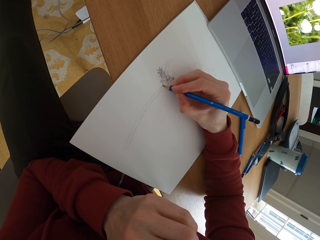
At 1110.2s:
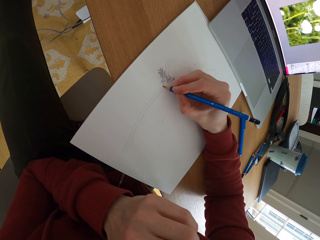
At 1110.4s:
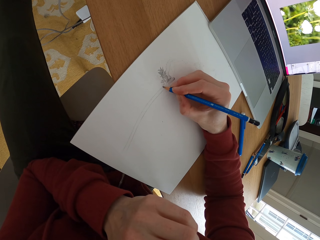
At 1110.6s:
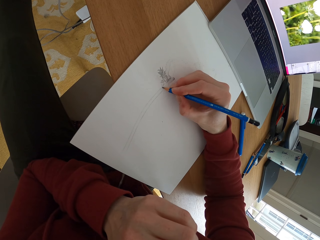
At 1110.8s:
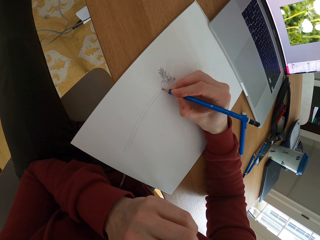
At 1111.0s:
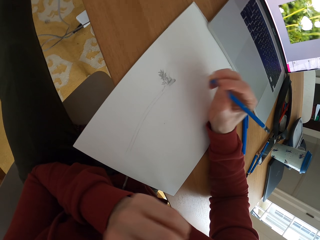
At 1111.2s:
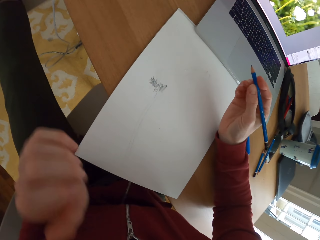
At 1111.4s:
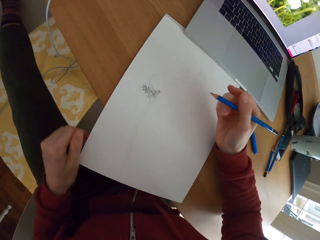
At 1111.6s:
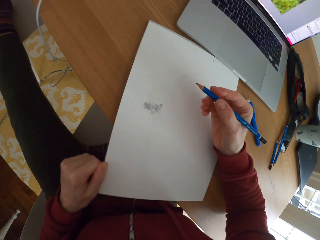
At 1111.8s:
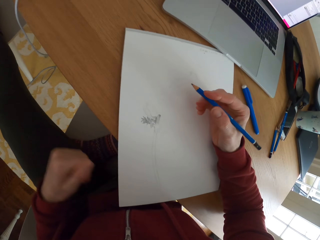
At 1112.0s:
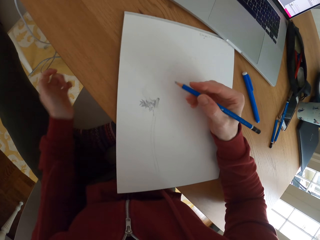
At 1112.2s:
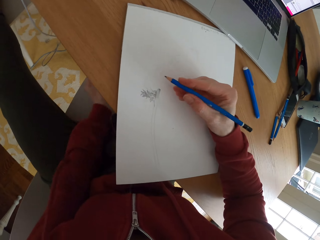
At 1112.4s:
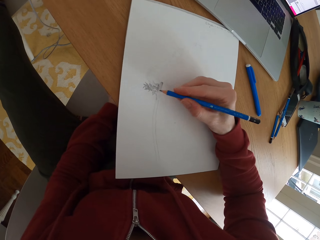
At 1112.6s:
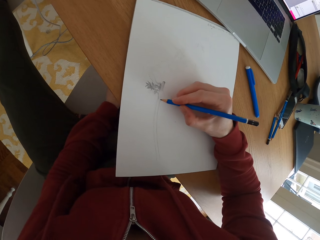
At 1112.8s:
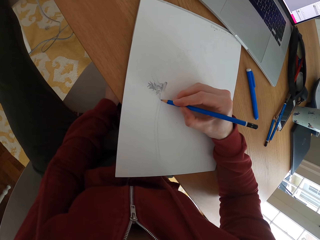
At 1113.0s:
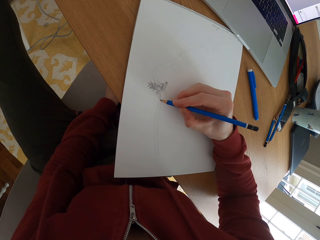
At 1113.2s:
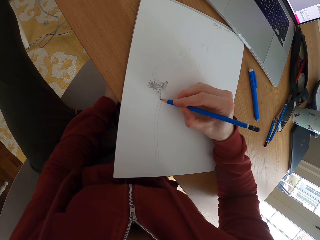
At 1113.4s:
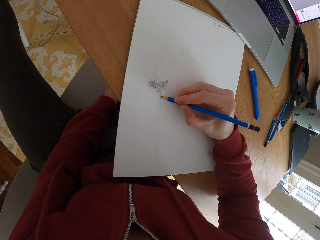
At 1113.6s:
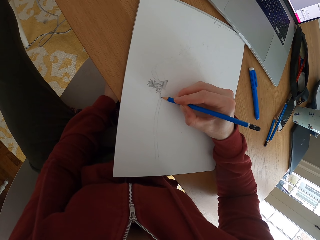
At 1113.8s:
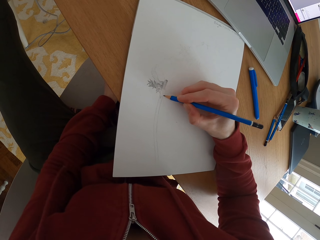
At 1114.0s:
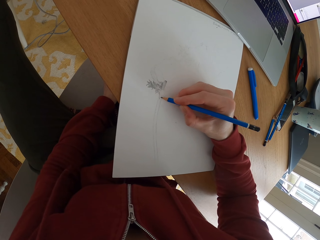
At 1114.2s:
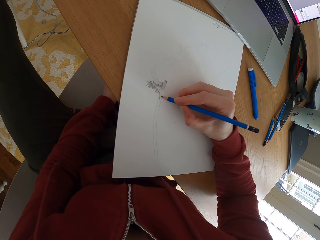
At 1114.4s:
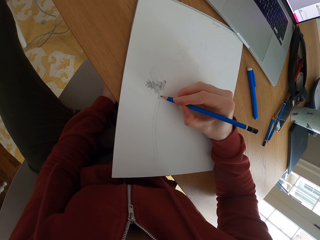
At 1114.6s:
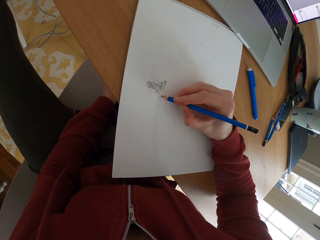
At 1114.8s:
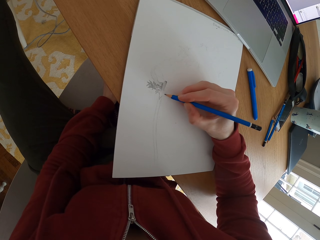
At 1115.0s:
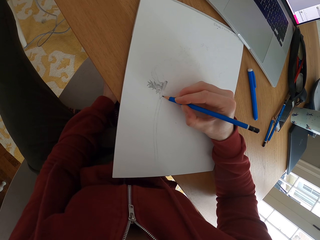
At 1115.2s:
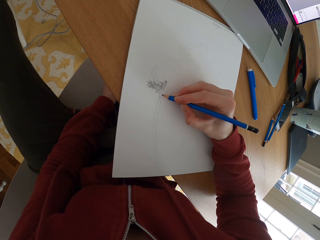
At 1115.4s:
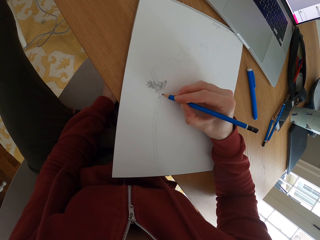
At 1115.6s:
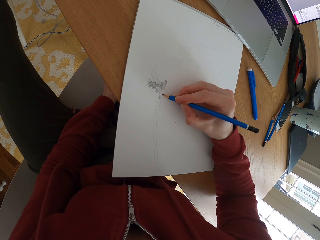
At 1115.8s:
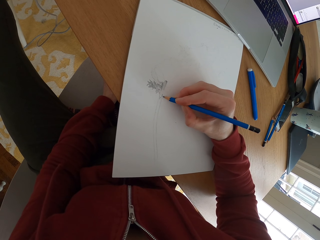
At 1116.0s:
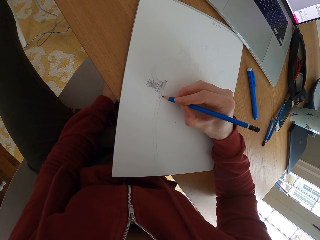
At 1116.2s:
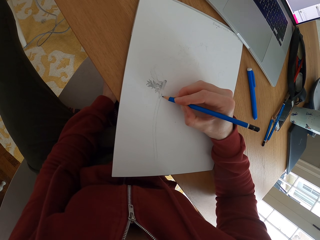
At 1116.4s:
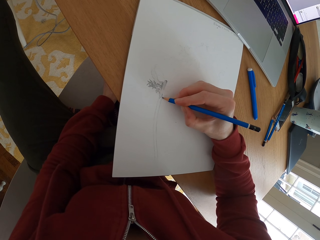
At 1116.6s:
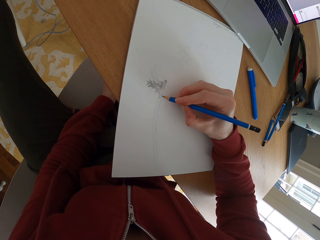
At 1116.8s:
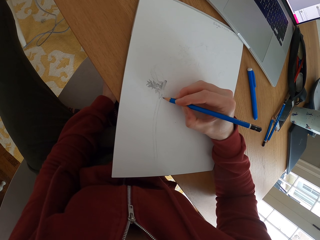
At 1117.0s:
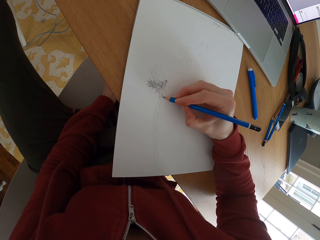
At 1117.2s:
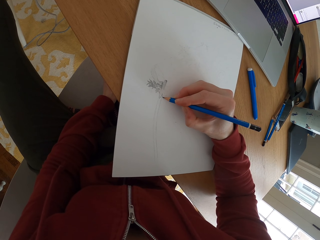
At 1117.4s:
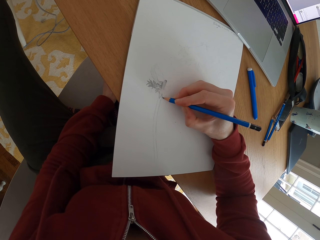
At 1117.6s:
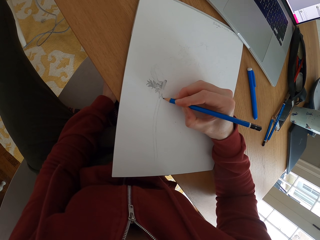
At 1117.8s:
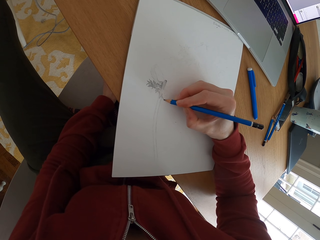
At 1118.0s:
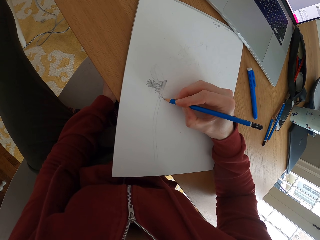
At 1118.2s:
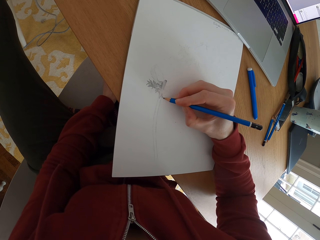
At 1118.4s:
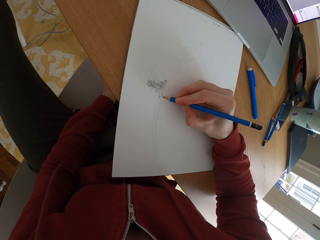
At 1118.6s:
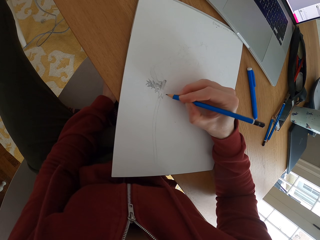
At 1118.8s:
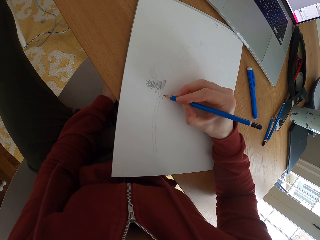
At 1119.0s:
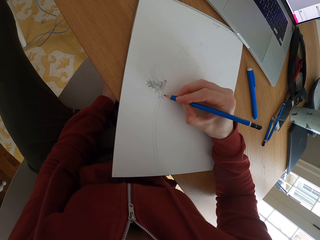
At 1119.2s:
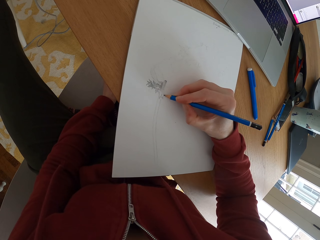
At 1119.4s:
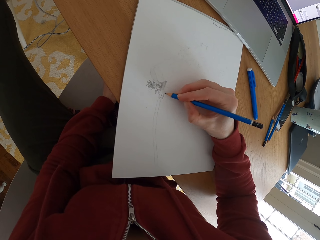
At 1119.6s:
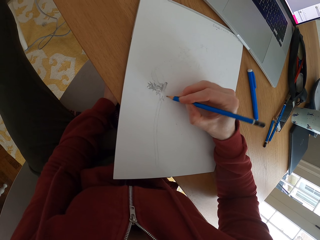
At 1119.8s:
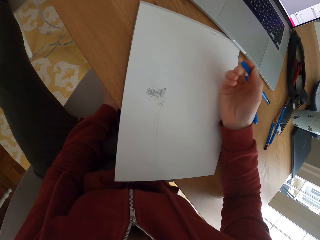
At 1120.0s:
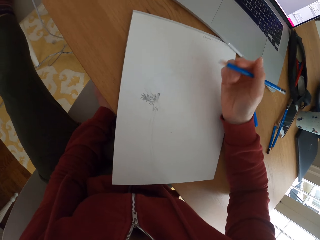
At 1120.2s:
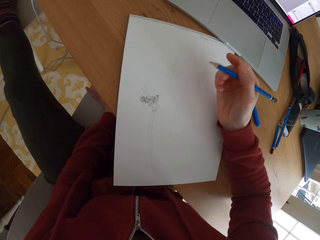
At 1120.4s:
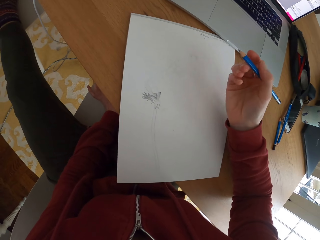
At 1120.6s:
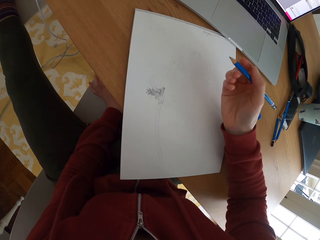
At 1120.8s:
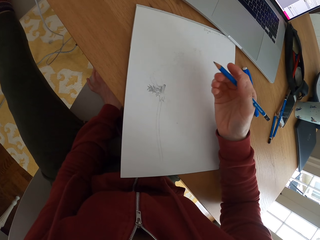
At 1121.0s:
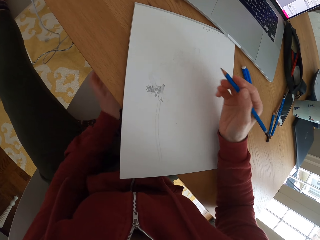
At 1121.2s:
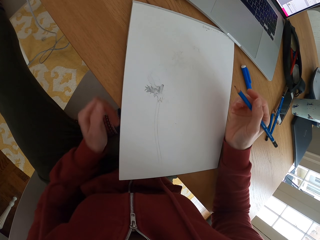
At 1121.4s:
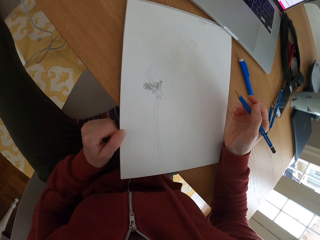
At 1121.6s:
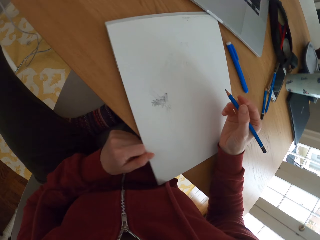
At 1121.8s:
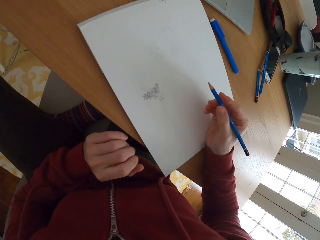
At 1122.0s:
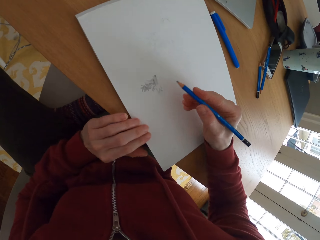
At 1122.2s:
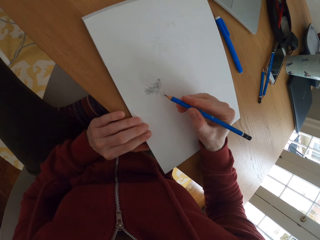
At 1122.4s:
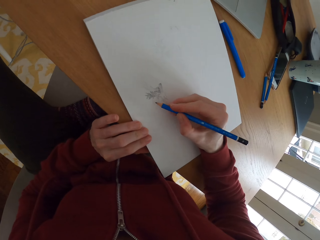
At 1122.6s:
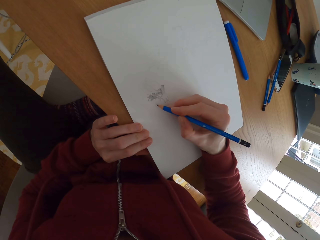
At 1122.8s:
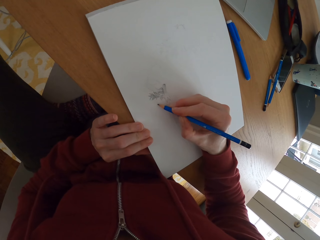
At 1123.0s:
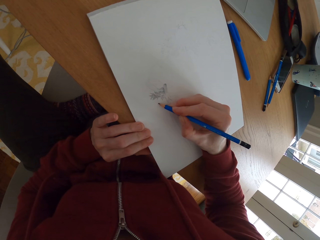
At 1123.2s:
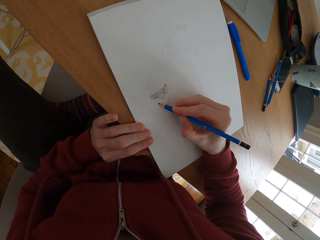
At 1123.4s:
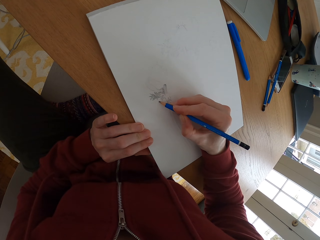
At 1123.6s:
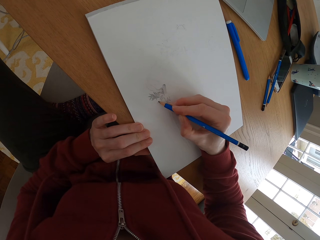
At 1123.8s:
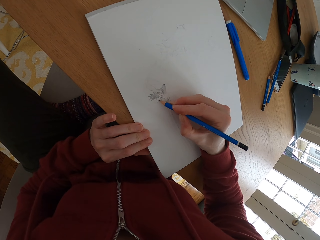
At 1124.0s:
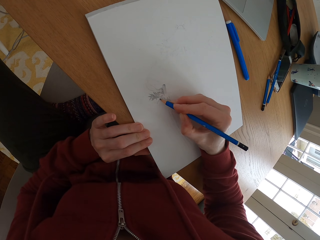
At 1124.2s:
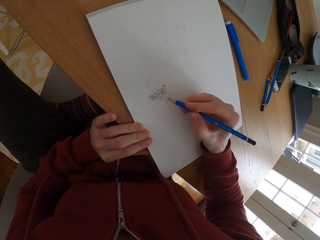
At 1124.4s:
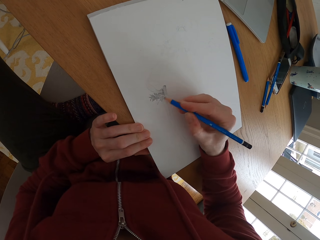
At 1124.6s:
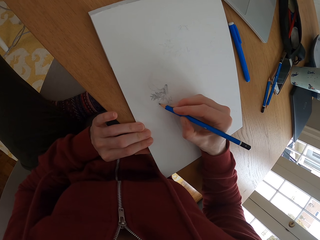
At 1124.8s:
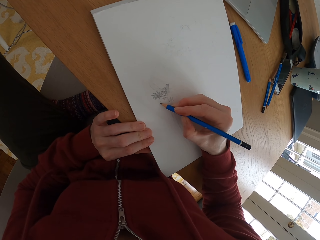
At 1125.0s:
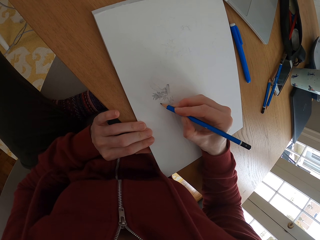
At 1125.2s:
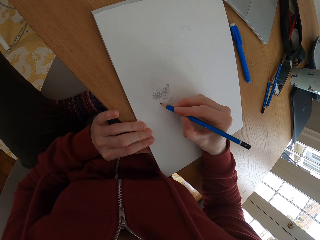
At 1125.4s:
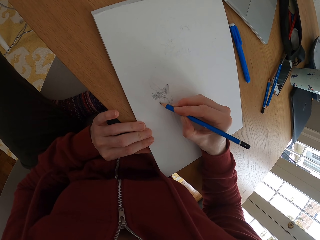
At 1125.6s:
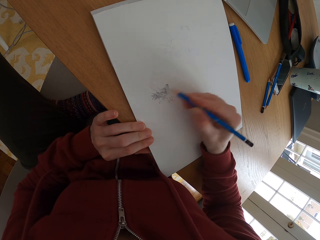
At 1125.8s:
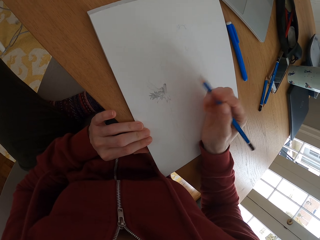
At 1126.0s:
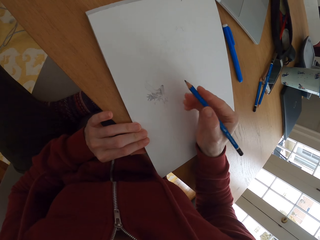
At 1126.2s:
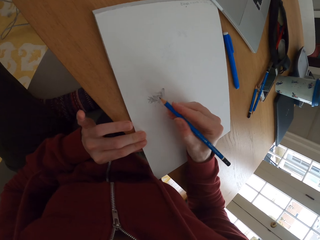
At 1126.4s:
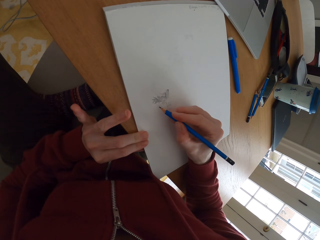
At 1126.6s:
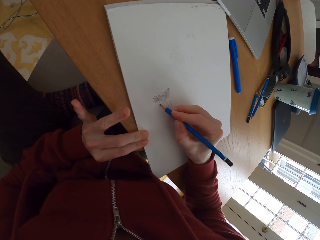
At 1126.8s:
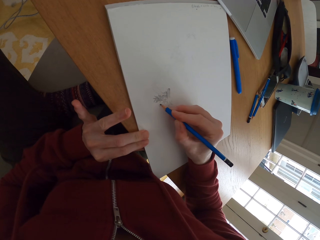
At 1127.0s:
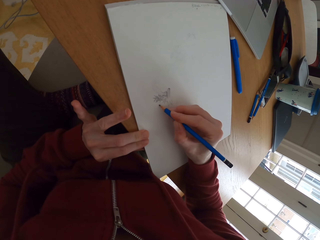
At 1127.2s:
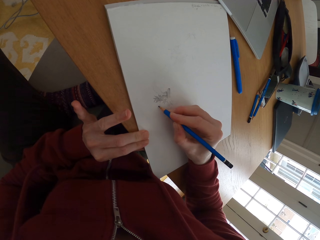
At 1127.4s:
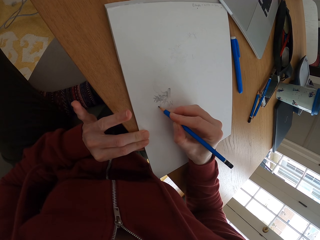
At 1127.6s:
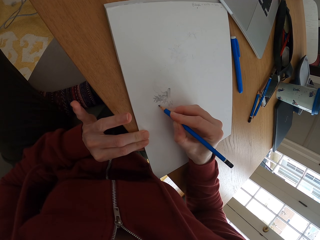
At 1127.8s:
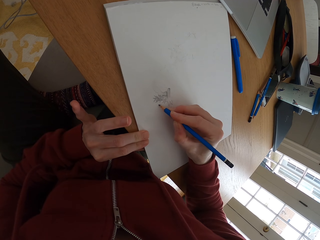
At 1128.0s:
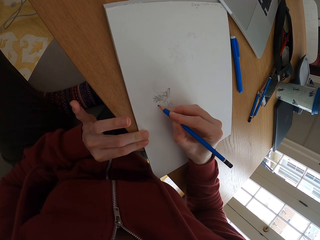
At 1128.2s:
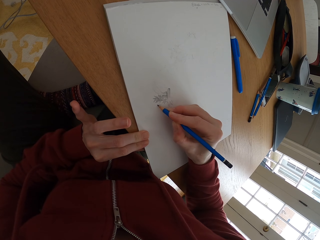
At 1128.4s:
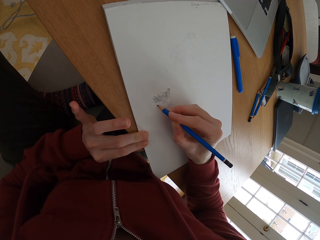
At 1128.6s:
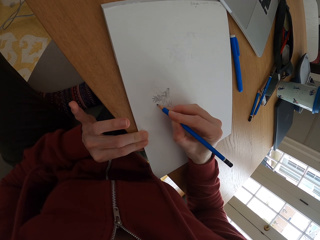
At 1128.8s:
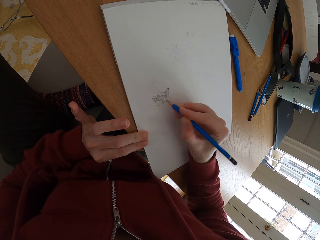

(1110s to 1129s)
The camera wearer turns the drawing paper. They push a piece of paper sideways. They draw on the piece of paper with a pencil. They stare at the drawing paper. They push the piece of paper sideways. They draw on the piece of paper with the pencil.

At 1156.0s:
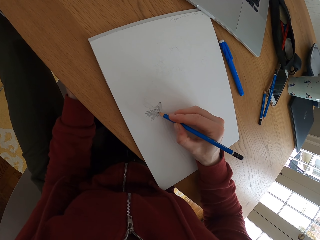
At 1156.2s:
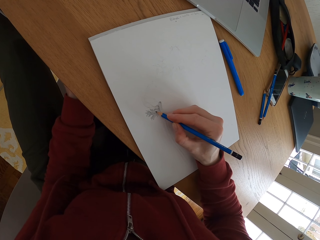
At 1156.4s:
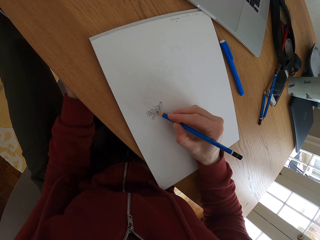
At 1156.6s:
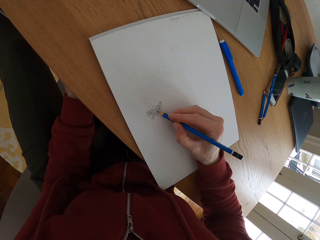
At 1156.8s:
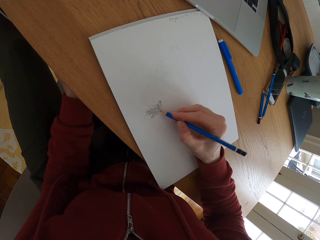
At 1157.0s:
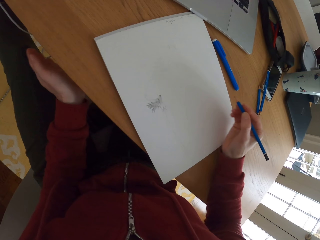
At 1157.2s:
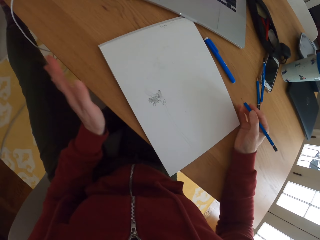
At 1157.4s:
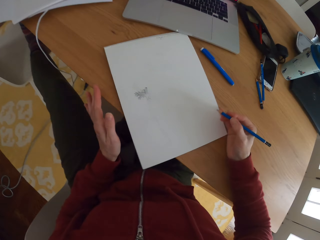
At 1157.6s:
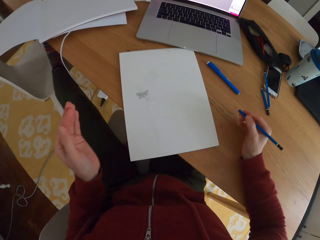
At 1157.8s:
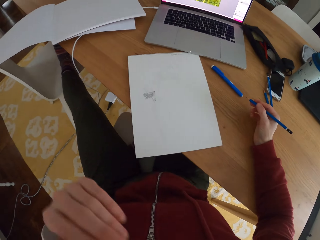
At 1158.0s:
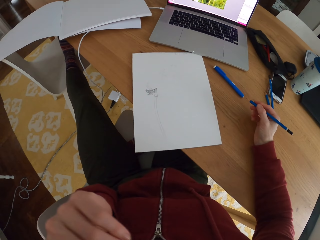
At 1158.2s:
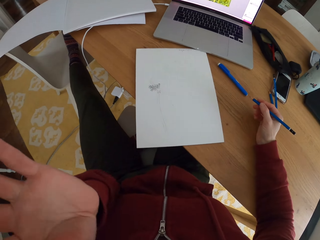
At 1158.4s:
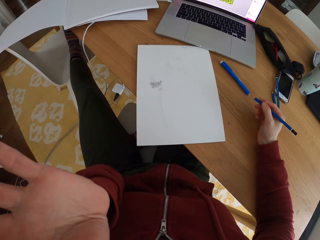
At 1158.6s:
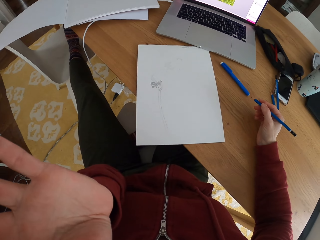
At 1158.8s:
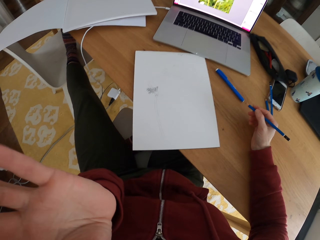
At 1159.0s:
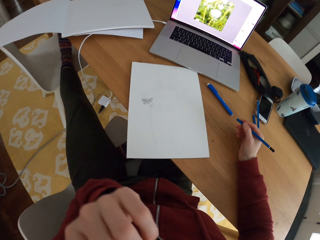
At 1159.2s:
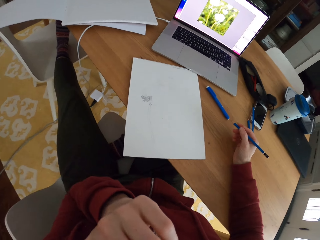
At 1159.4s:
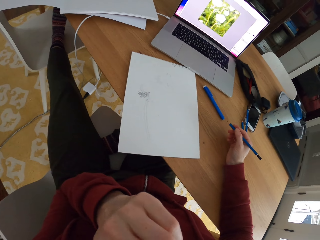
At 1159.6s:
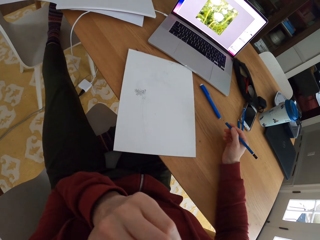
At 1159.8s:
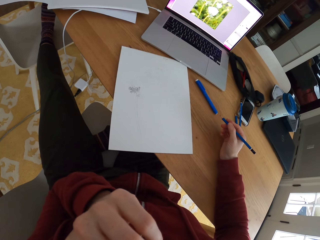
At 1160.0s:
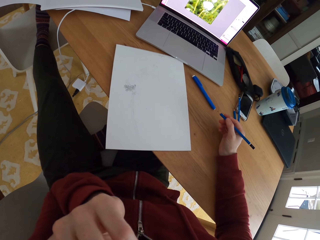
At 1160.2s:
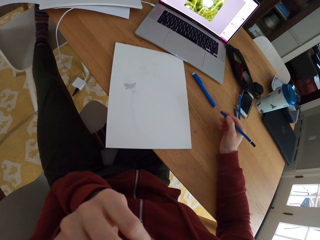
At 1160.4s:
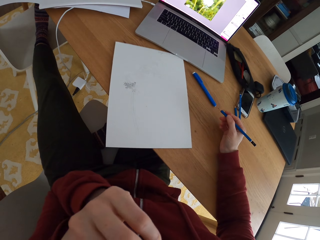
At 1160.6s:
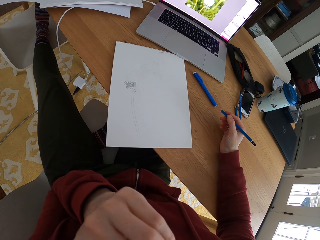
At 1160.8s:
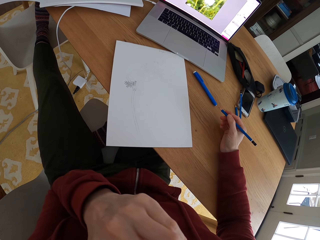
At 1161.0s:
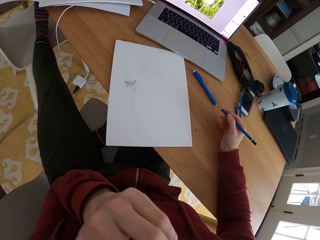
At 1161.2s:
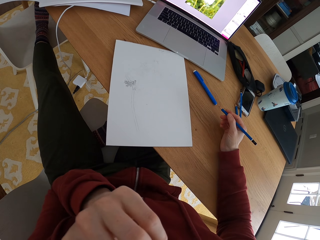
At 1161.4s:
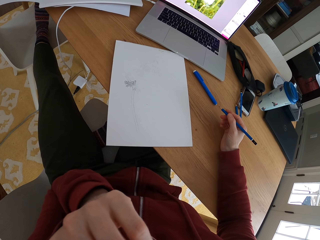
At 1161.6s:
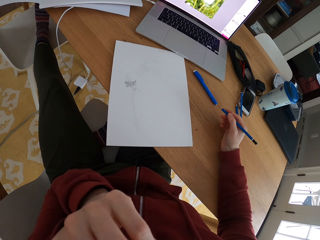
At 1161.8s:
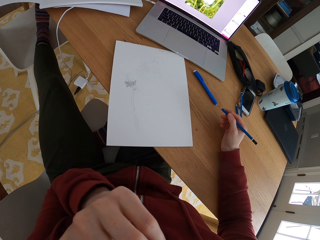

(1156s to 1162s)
The camera wearer pushes a piece of paper sideways. They touch the face. They fix the camera. They lift the hand up. They scratch the face.
